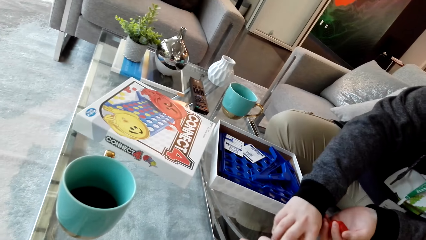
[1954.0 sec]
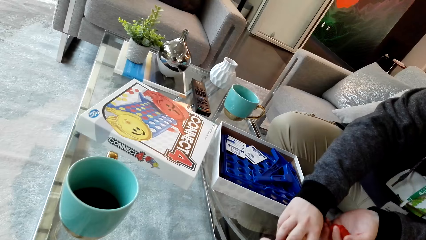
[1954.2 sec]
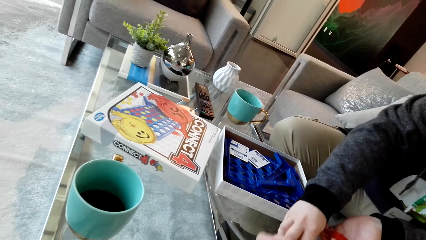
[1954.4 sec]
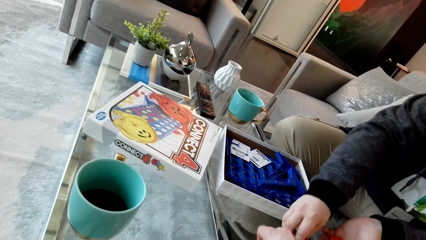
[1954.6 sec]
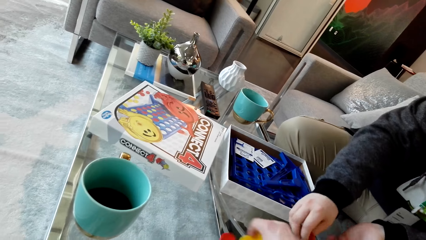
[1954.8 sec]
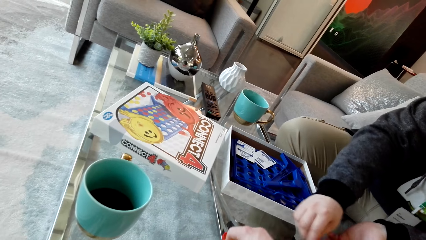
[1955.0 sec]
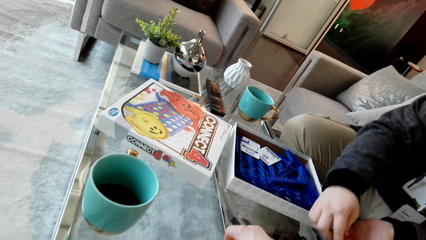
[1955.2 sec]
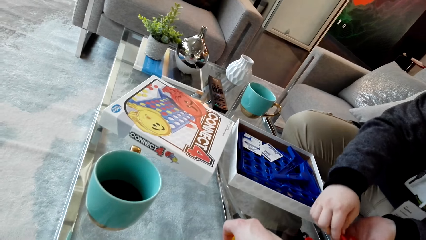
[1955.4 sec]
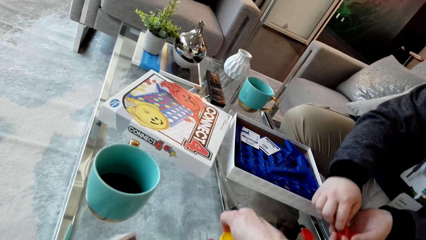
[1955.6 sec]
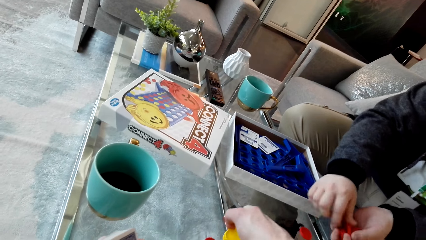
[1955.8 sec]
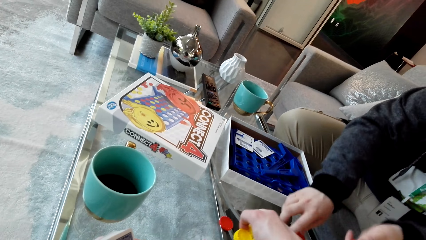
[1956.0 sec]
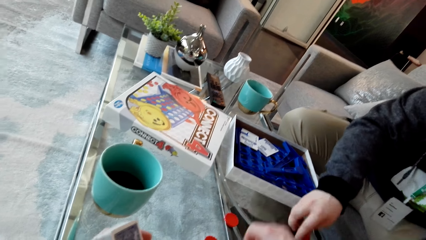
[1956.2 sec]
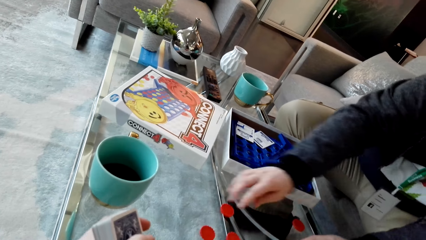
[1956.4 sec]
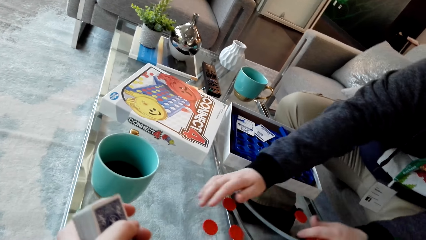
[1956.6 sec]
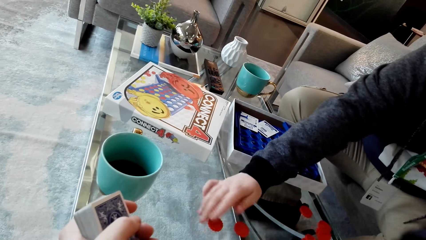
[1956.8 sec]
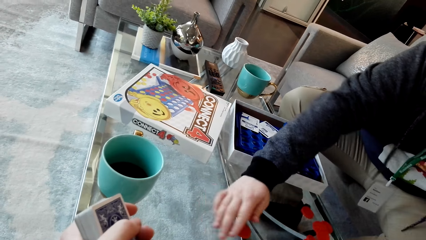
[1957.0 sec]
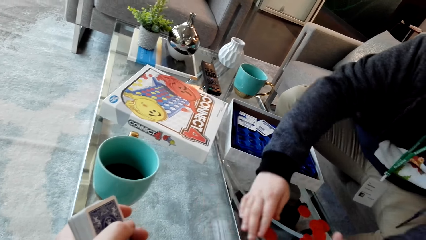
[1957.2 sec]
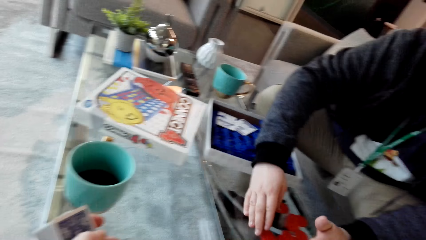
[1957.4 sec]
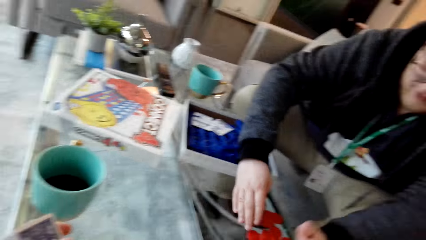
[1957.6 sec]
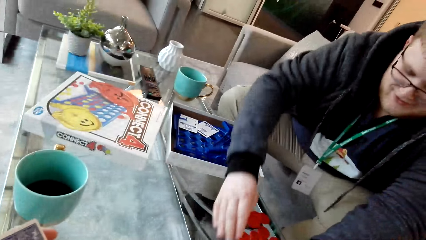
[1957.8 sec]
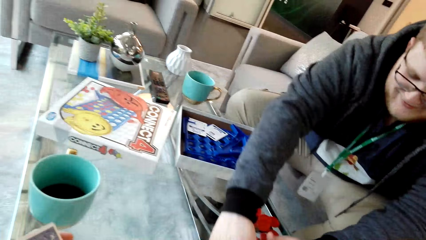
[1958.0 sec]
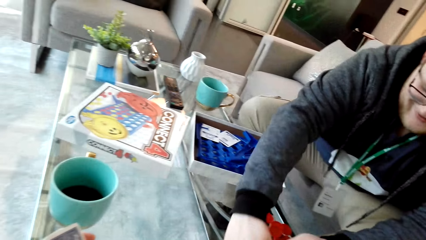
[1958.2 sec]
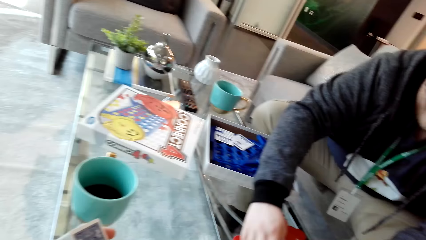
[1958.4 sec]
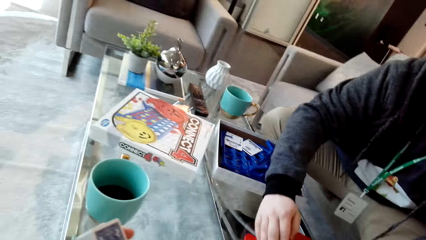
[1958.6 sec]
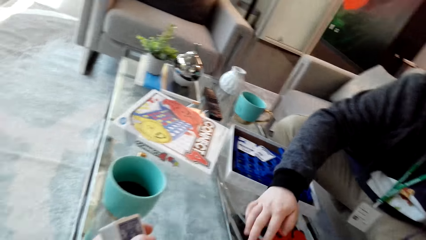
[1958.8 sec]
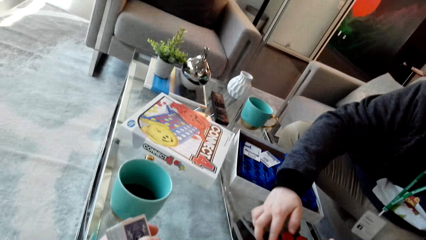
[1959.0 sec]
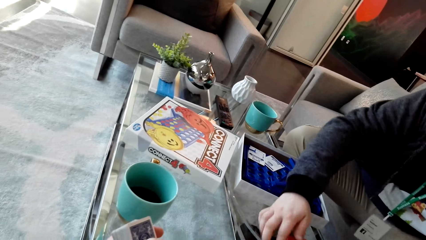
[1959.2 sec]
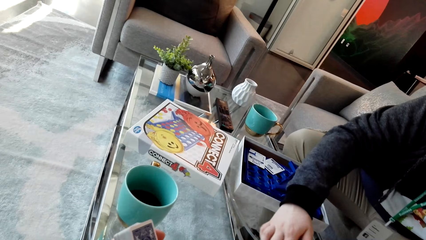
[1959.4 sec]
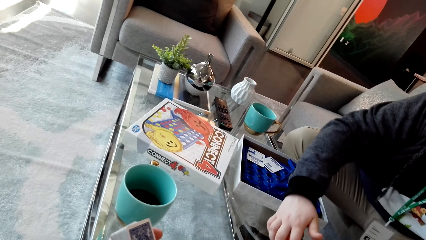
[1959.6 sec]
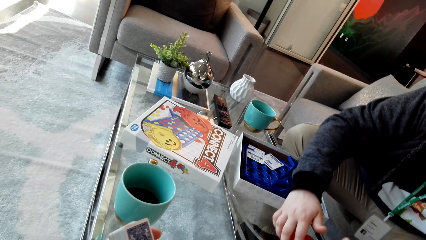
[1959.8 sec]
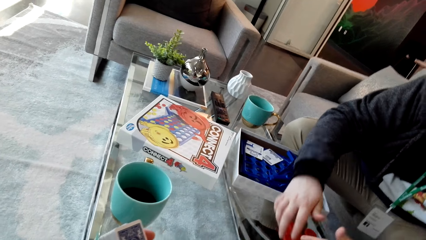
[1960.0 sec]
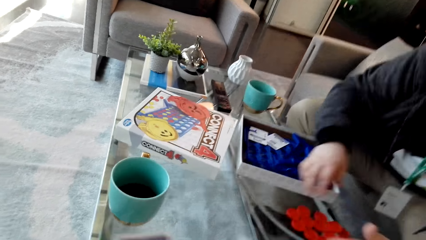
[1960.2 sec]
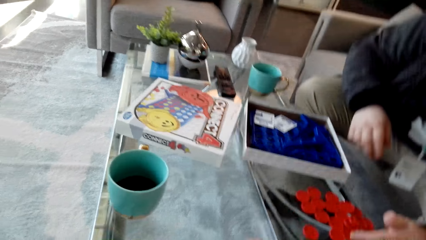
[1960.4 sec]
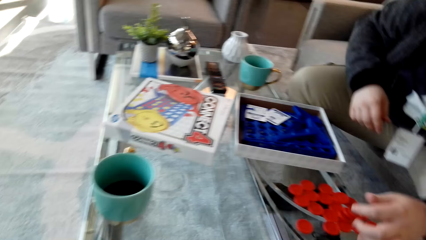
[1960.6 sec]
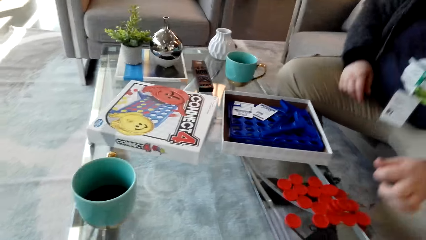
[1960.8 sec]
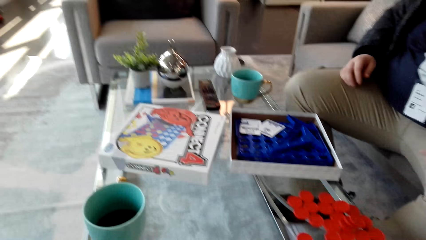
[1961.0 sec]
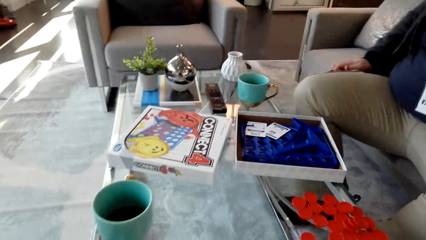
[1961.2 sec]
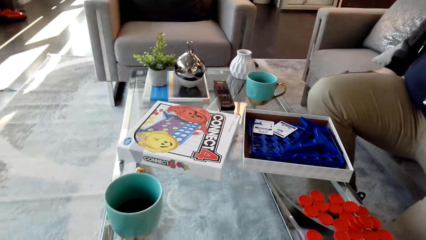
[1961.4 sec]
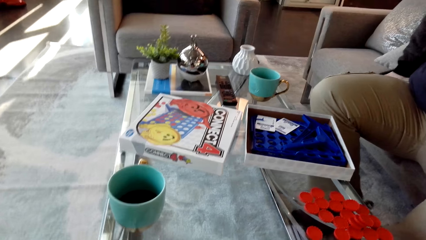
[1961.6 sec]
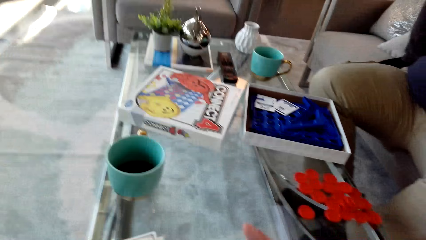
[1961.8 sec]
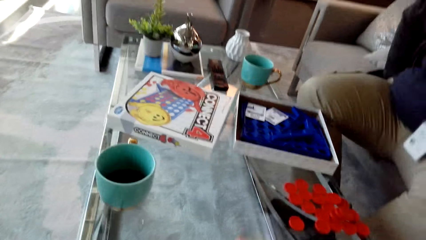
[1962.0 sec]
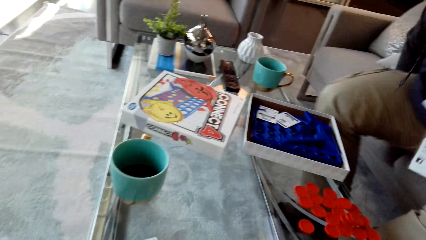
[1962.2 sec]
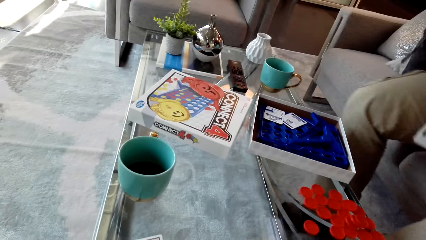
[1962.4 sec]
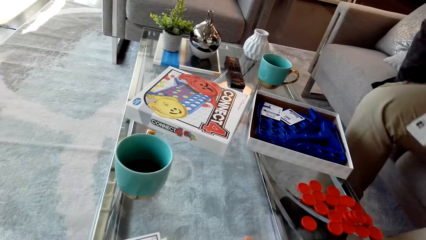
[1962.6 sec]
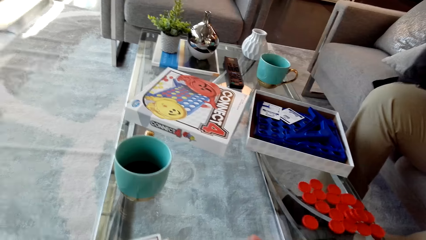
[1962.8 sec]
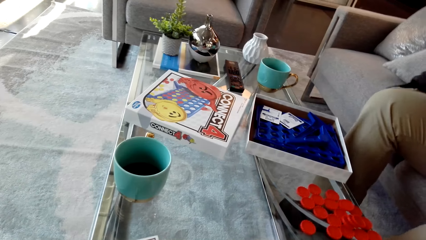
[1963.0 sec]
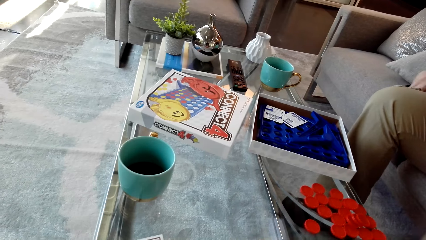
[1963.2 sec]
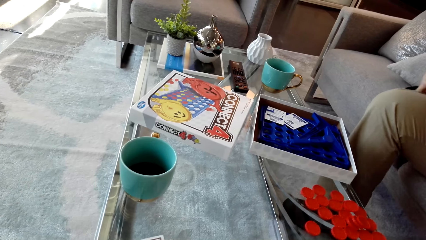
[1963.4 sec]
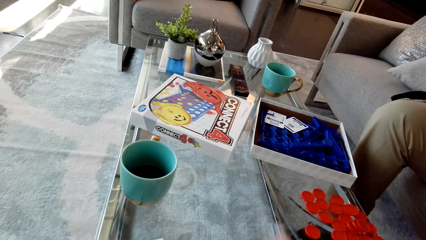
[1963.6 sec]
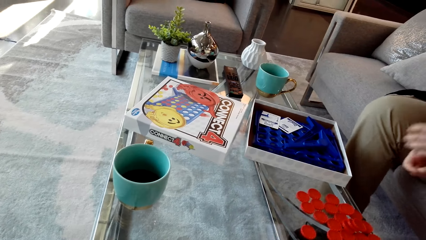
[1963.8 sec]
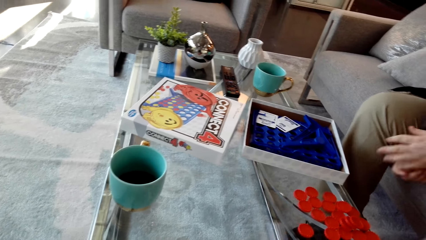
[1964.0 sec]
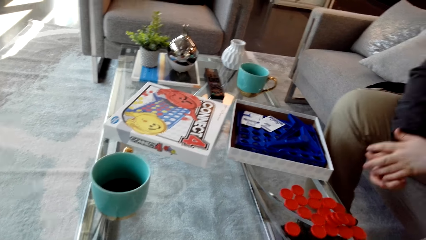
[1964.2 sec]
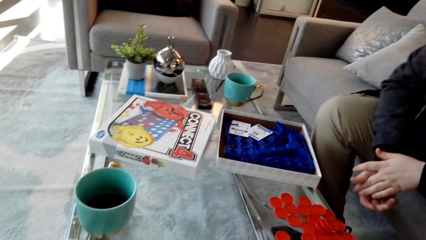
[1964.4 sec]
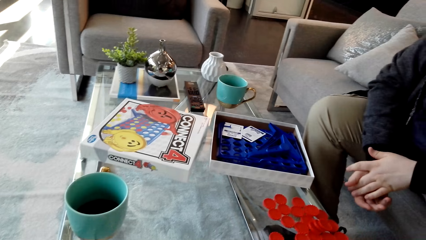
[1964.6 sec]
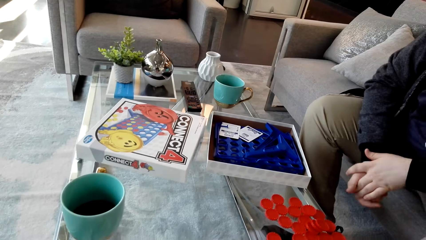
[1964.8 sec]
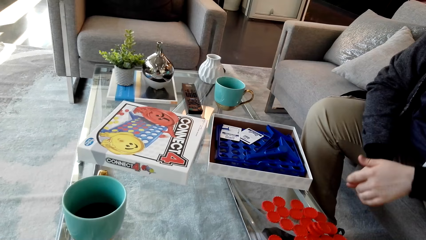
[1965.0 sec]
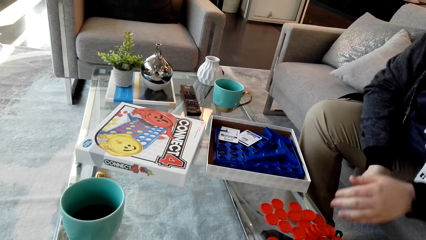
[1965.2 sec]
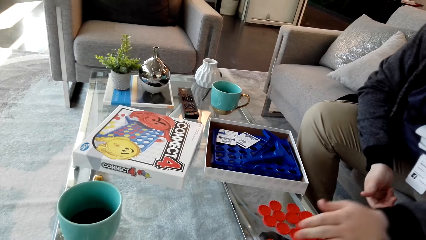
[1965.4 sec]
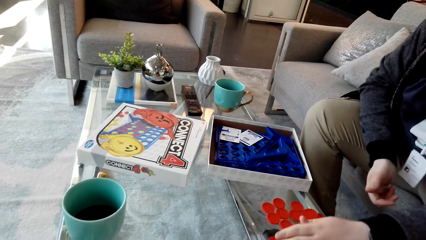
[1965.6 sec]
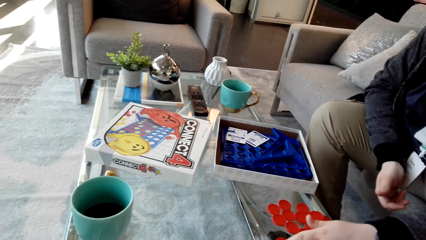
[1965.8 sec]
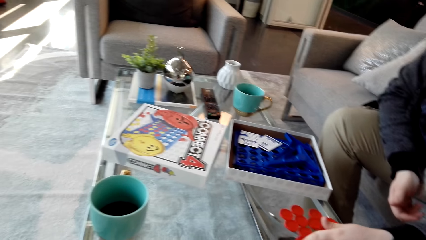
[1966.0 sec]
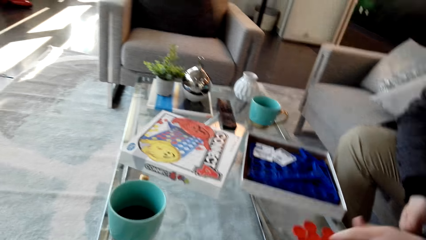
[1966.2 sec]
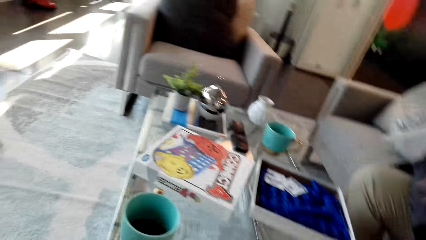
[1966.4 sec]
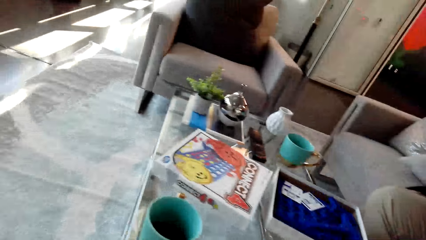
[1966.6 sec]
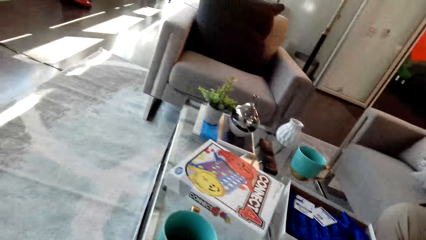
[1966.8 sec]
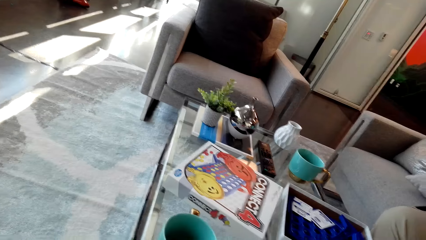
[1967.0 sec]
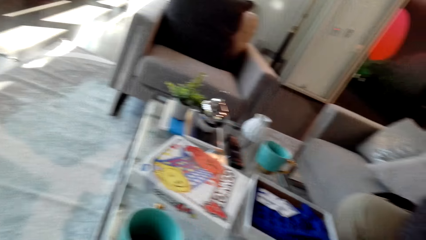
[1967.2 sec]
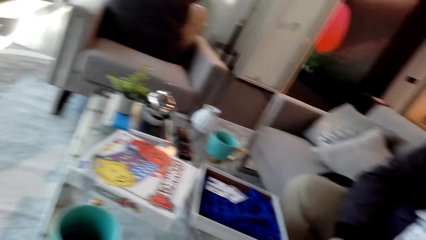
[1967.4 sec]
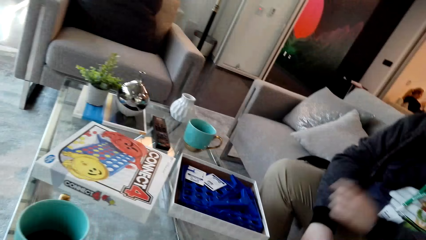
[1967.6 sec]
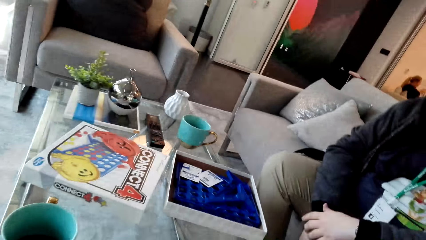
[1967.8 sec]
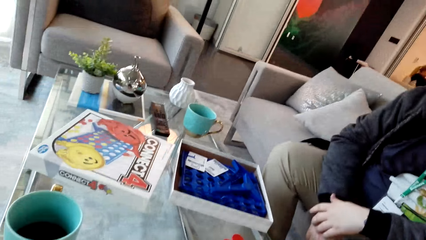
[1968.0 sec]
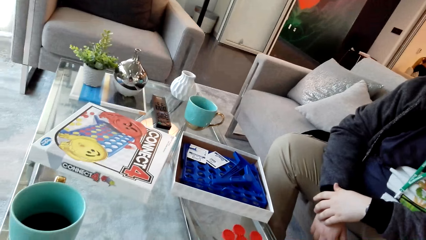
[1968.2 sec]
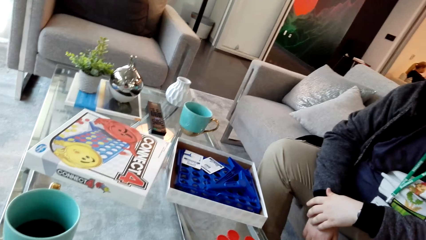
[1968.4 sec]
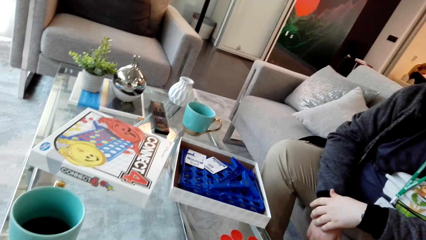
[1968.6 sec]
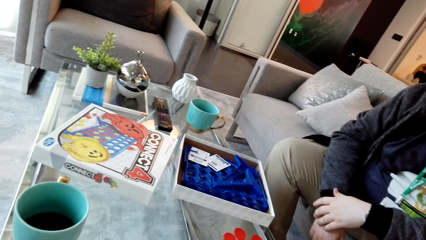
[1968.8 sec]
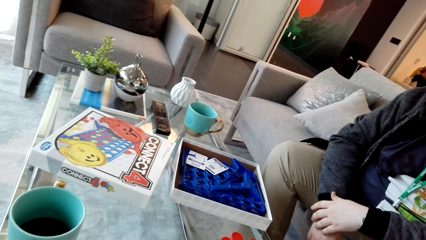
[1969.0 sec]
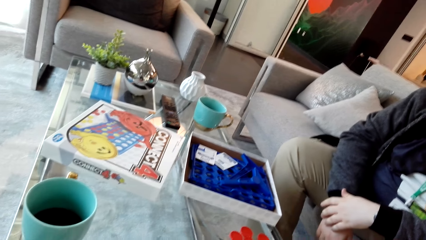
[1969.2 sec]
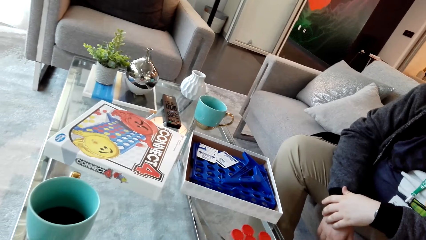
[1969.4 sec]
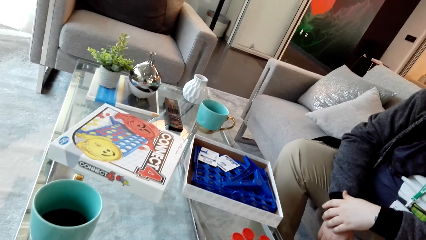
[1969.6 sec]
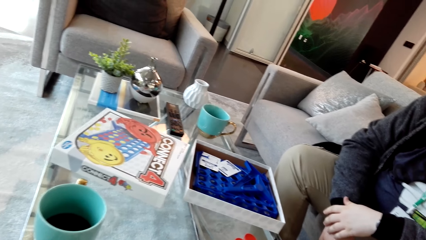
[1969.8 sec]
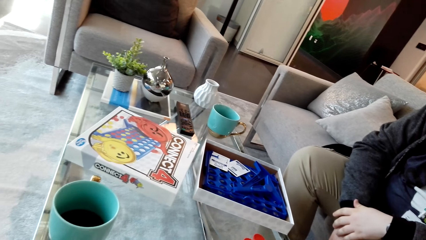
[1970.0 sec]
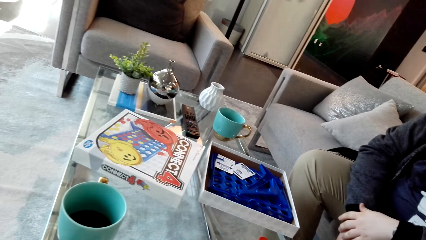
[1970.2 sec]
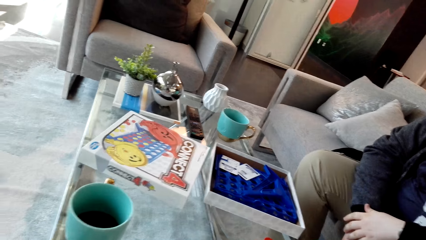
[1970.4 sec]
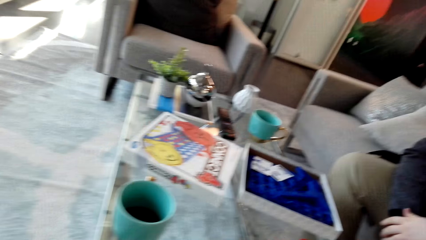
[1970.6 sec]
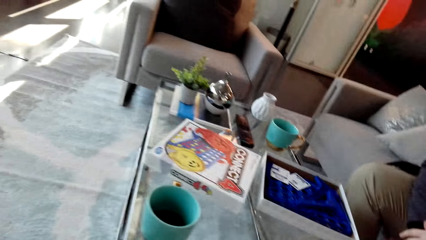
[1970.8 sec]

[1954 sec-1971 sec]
The camera wearer picks up the dice. A man grabs the dice. He moves. He picks up the dice. The camera wearer looks around.
